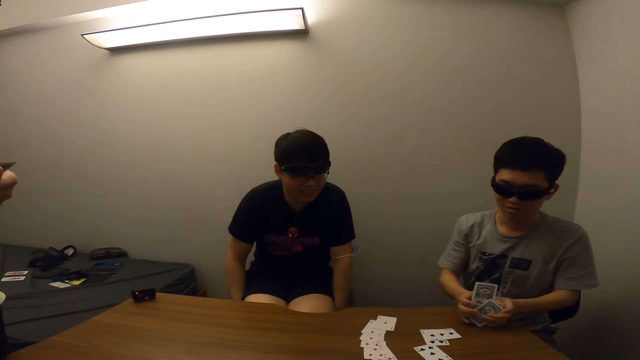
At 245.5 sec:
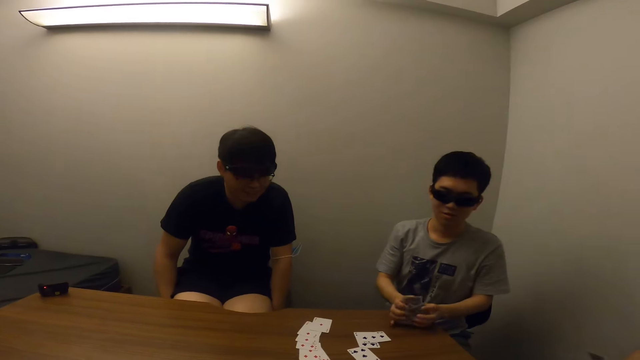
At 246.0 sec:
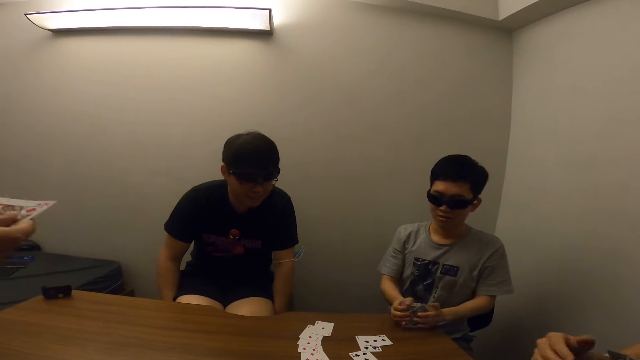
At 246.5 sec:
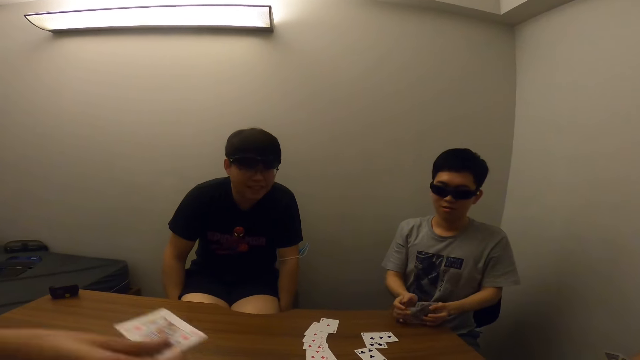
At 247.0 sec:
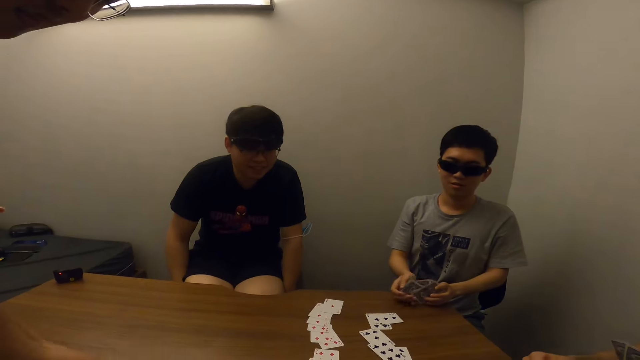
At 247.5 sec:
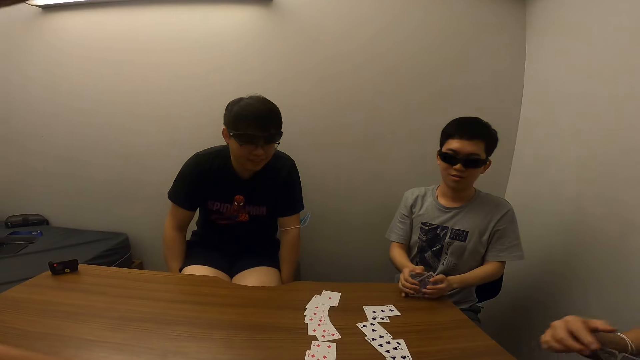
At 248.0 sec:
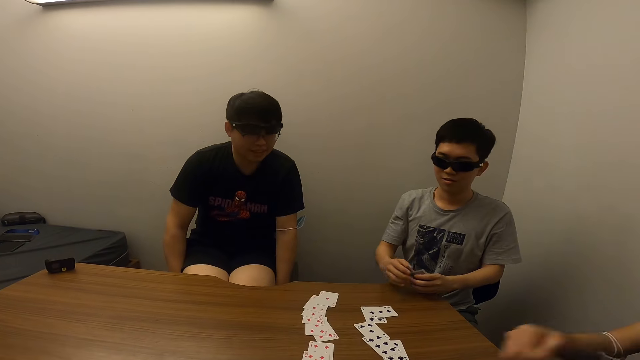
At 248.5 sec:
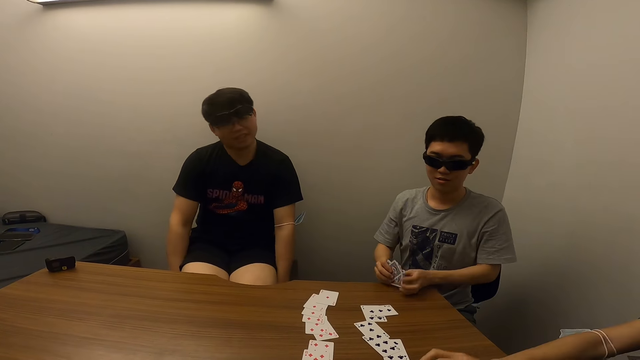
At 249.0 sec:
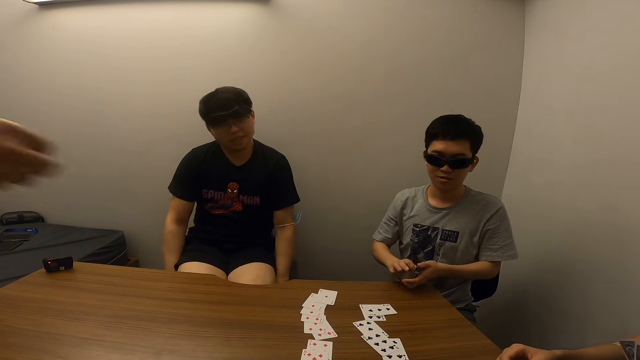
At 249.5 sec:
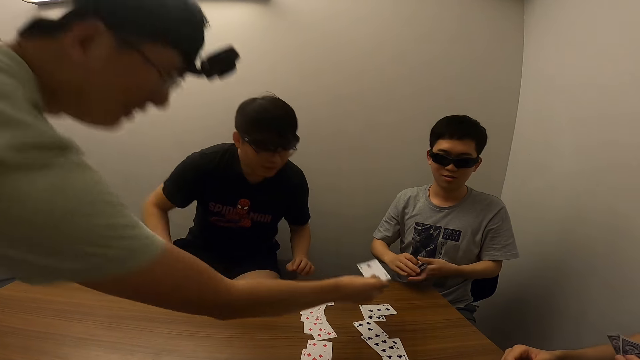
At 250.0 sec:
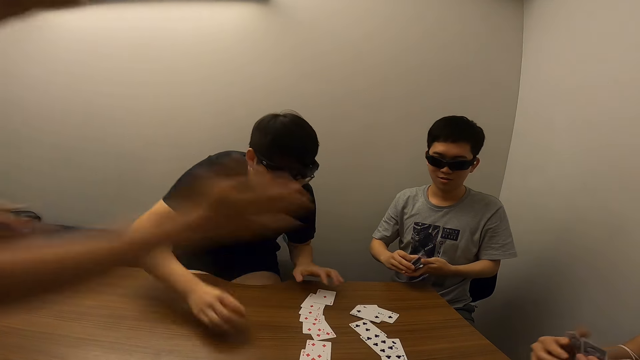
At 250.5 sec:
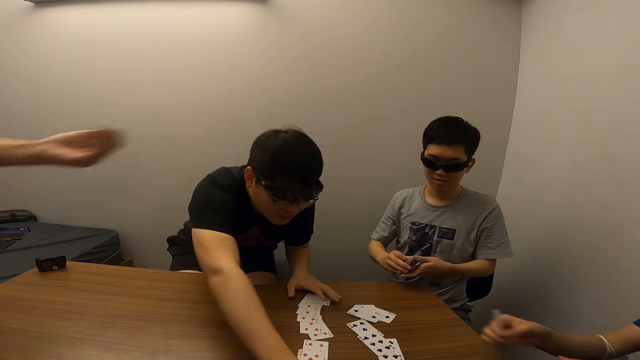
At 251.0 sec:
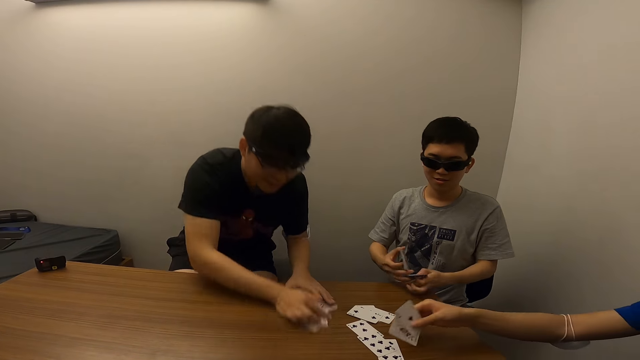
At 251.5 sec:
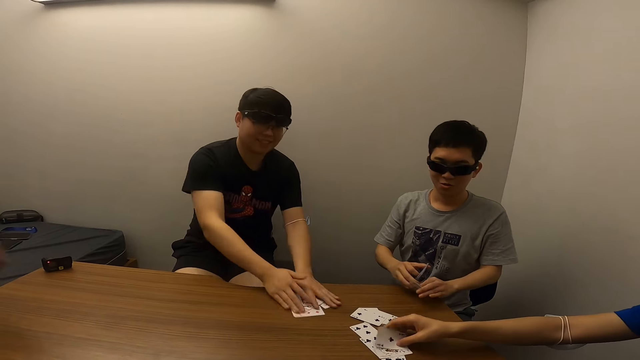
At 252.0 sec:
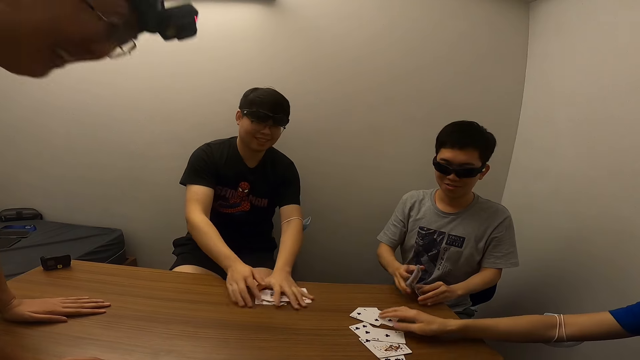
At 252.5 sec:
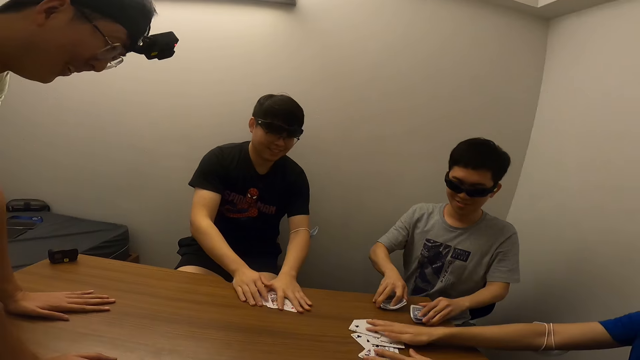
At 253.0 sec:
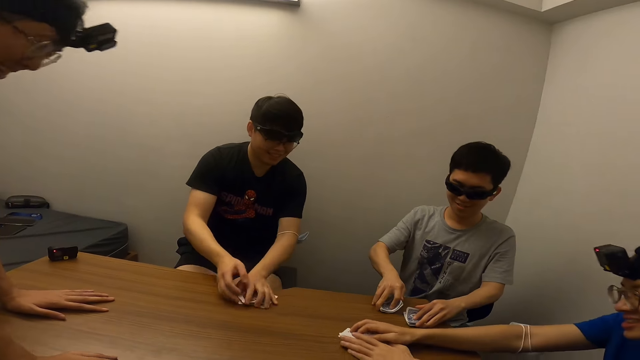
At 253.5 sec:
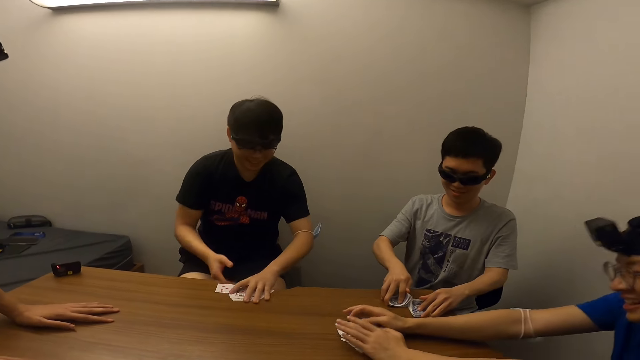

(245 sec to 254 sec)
A man passes the card in his right hand to the camera wearer. The man places the card in his right hand on the table. Another man collects the cards together. The man moves the cards on the table with both hands. Another man places the card in his right hand on the table.

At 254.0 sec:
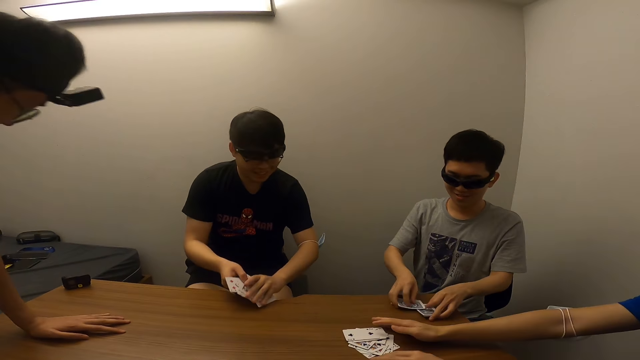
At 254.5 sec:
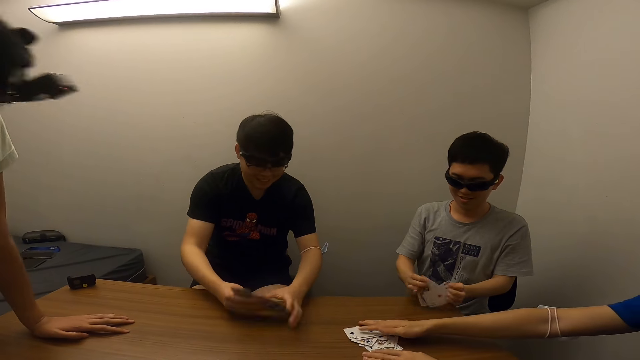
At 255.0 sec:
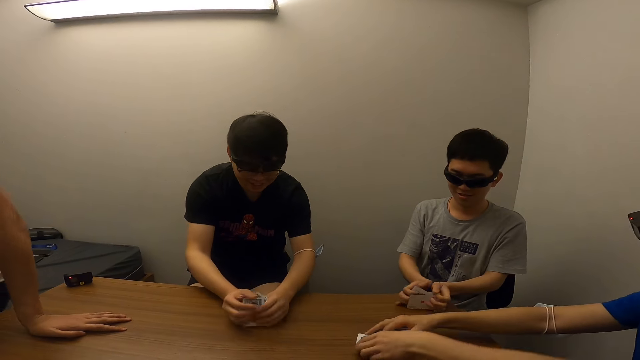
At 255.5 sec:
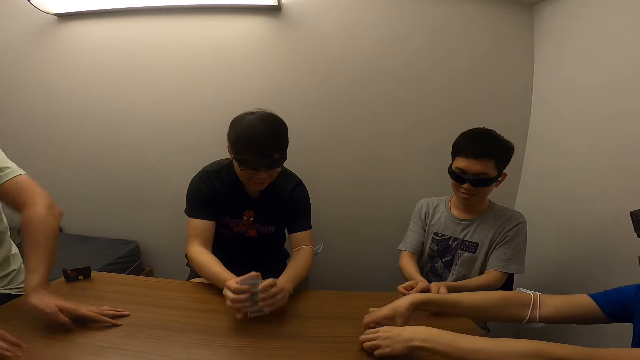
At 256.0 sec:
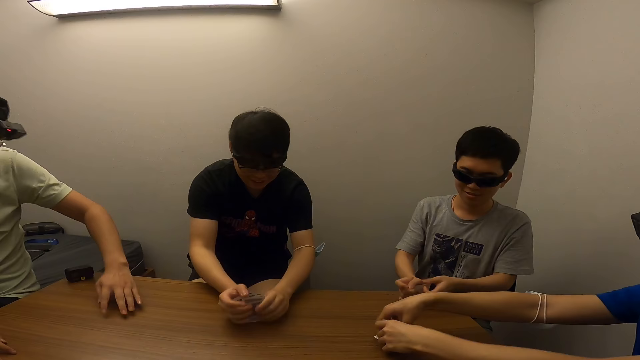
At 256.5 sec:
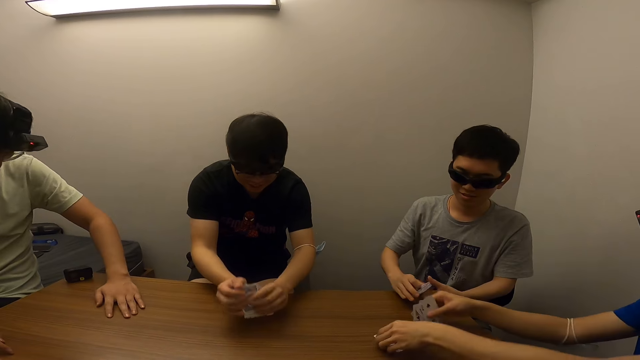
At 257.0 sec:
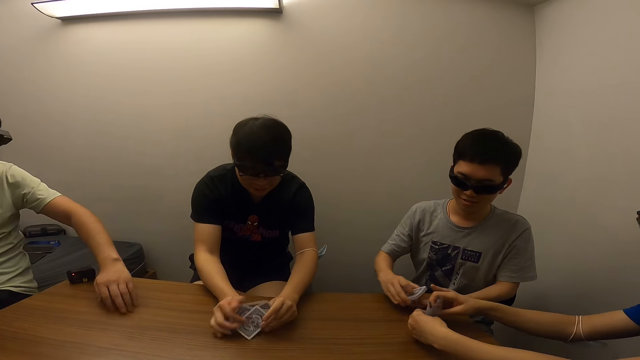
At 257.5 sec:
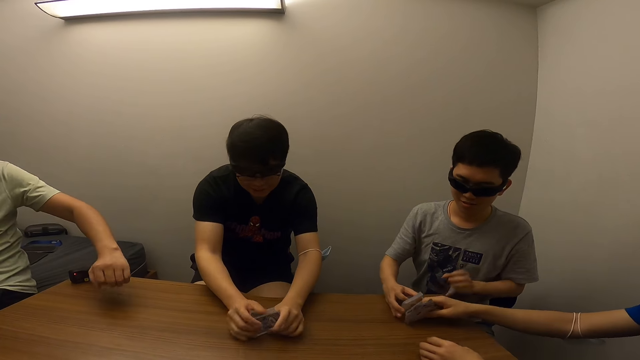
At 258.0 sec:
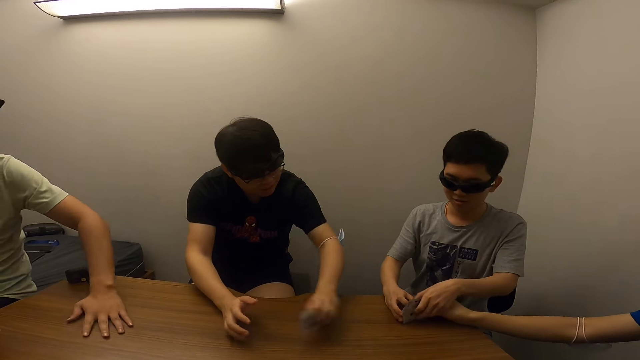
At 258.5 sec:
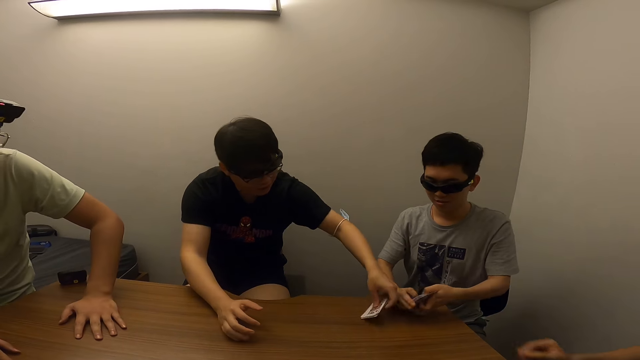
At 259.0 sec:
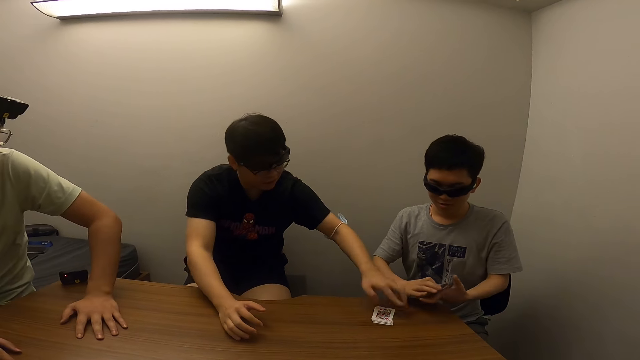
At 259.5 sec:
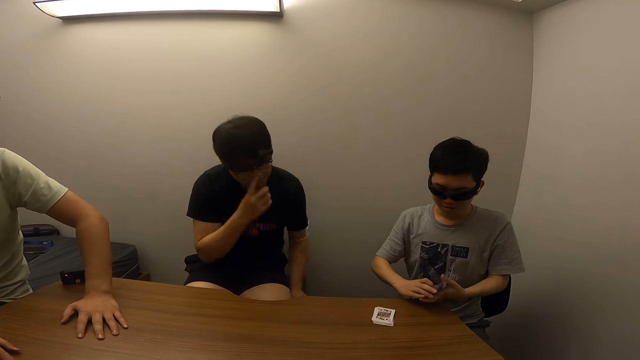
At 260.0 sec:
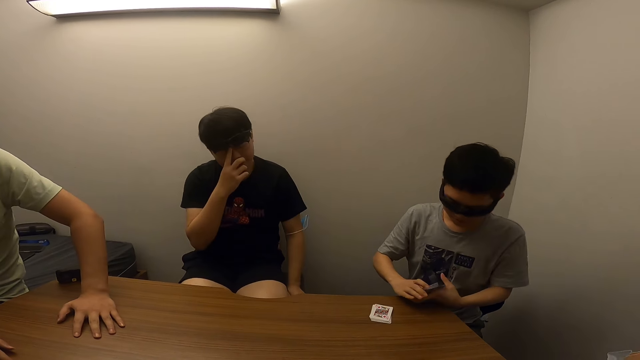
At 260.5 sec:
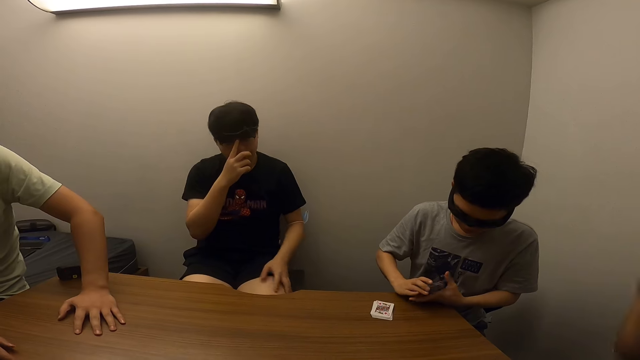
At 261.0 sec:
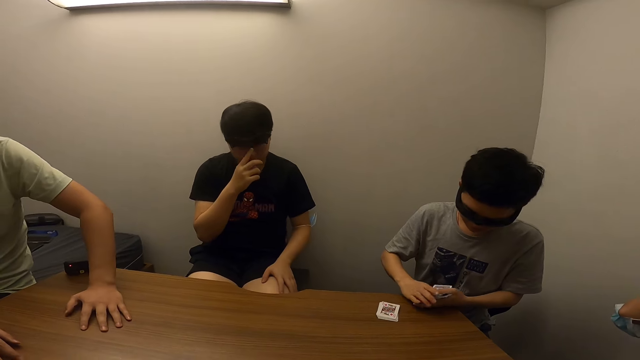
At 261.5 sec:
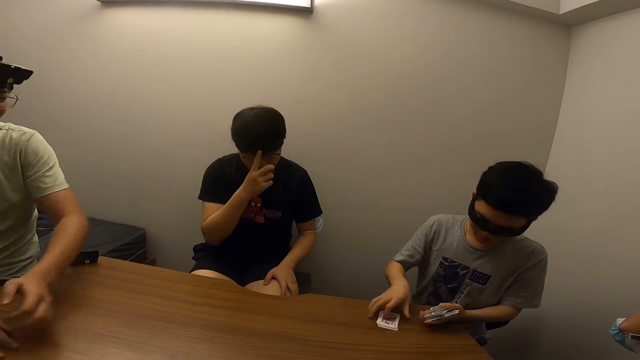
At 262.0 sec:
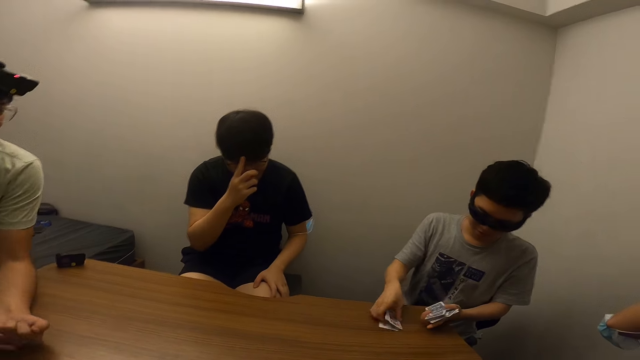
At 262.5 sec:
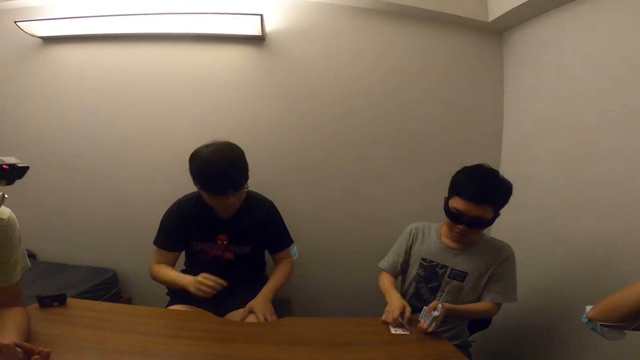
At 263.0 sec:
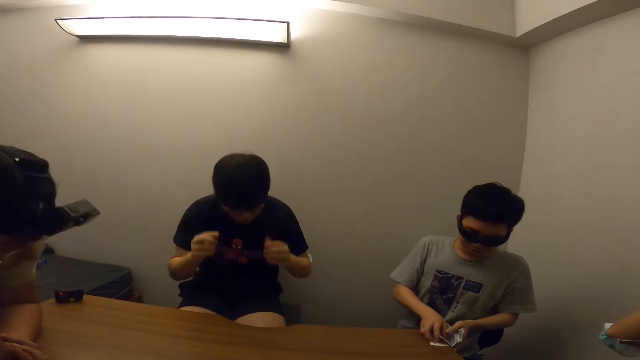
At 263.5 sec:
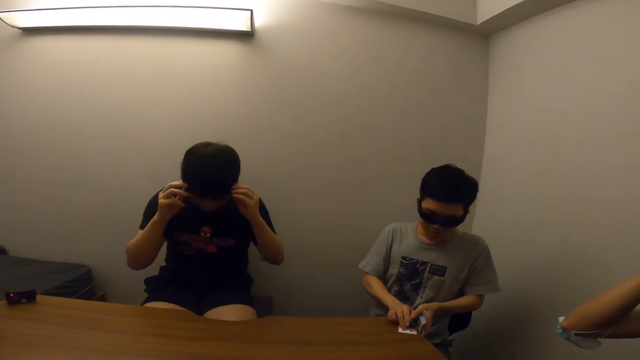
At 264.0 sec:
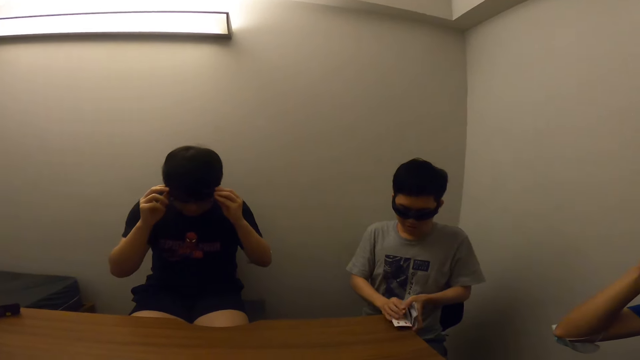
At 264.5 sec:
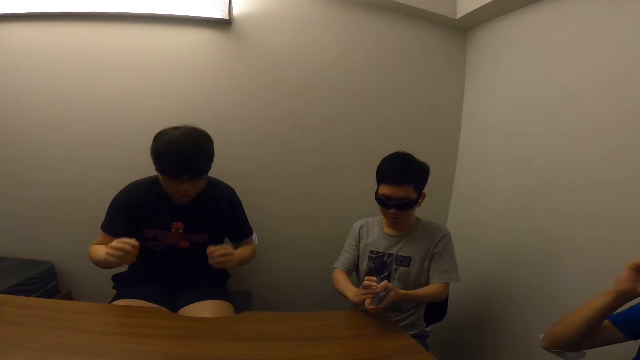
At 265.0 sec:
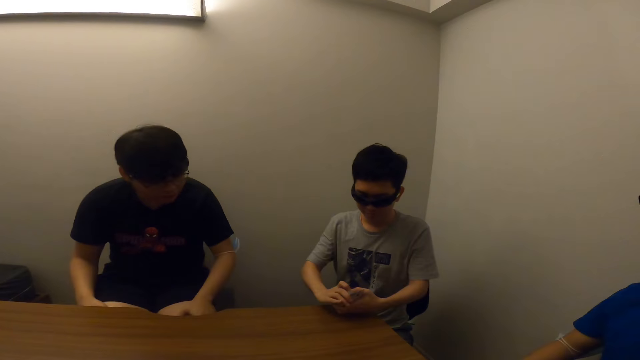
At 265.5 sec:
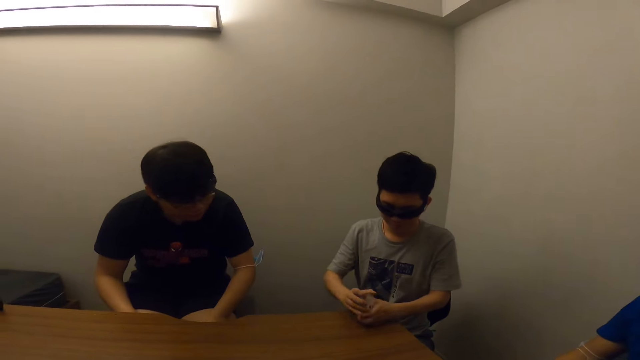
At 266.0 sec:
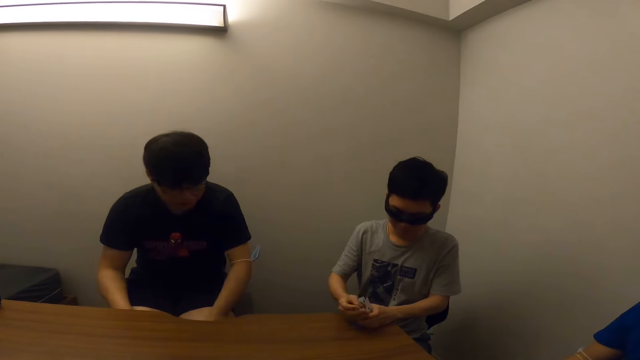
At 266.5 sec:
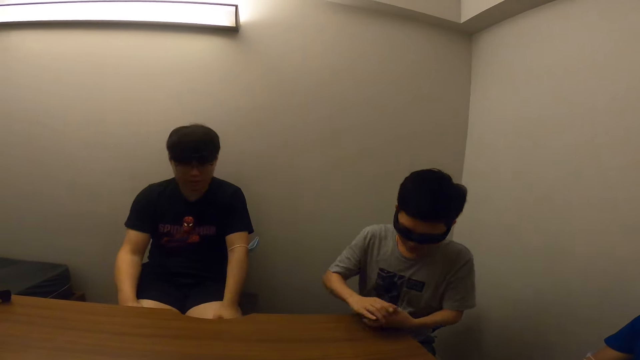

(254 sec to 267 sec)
A man picks up the card from the table with both hands. A second man packs the card from the table with both hands. The first man hits the cards in both hands on the table. A third man sits. A fourth man hits the cards in both hands on the table. The second man gives the cards in his right hand to the fourth man. The first man drops the card in his left hand on the table. Two men give the cards to a man. The first man touches his face with his right hand. The fourth man picks up the cards on the table with his right hand.
